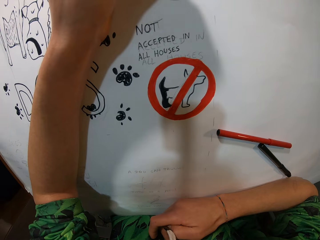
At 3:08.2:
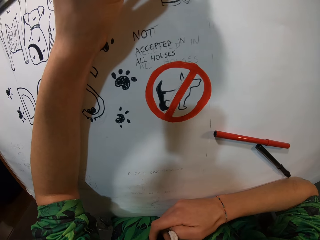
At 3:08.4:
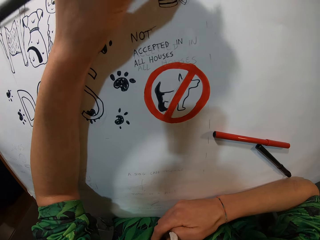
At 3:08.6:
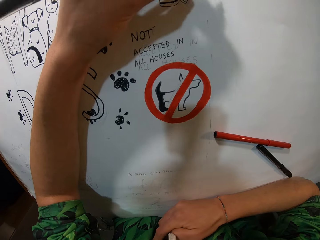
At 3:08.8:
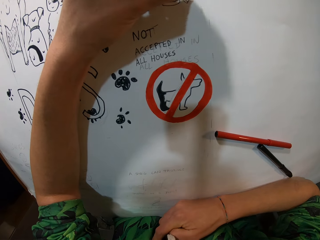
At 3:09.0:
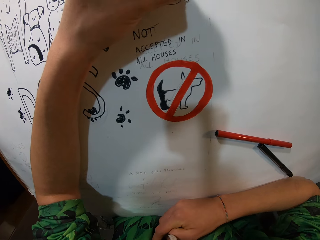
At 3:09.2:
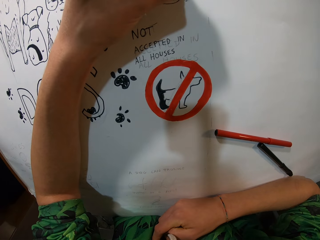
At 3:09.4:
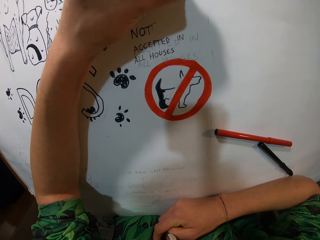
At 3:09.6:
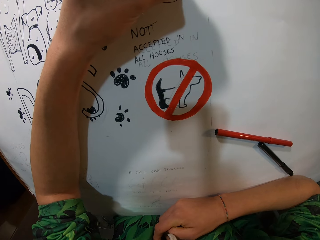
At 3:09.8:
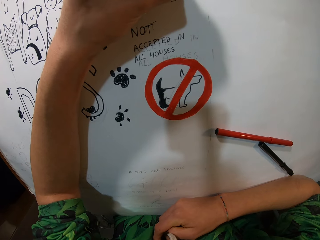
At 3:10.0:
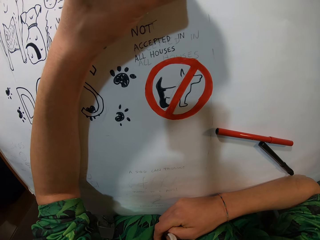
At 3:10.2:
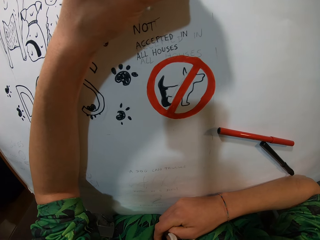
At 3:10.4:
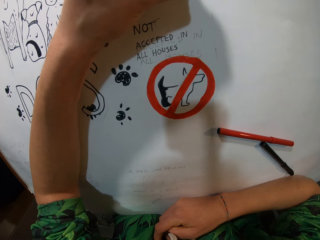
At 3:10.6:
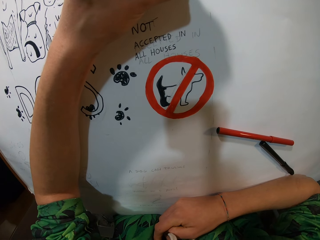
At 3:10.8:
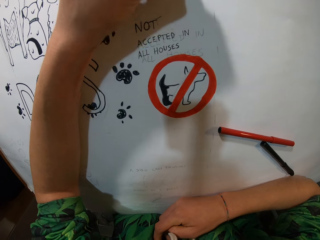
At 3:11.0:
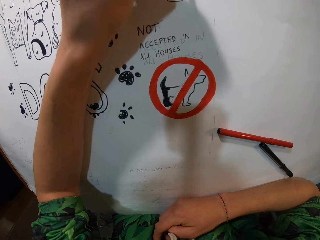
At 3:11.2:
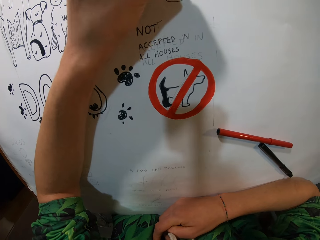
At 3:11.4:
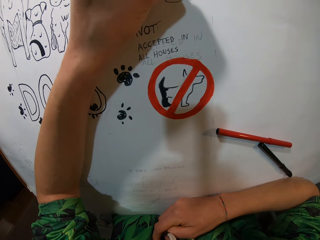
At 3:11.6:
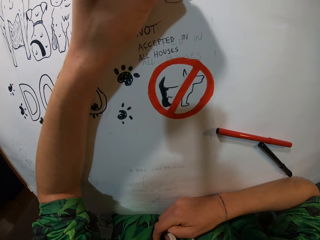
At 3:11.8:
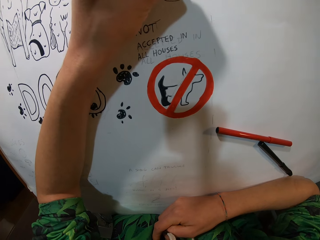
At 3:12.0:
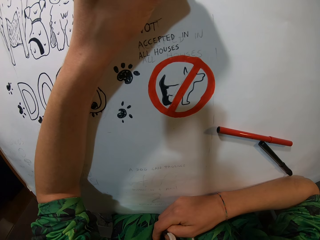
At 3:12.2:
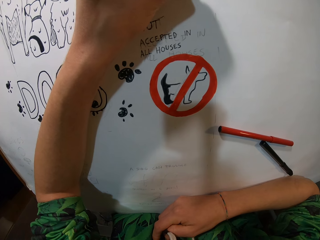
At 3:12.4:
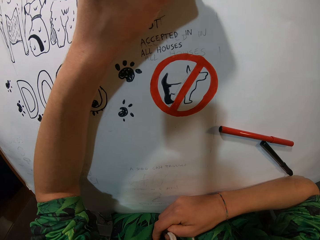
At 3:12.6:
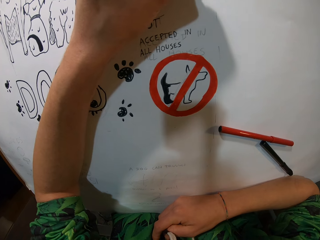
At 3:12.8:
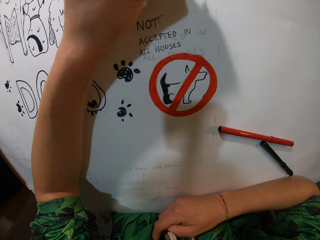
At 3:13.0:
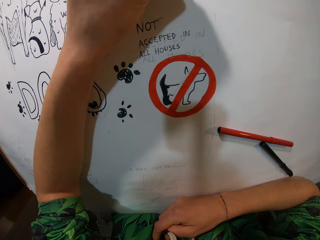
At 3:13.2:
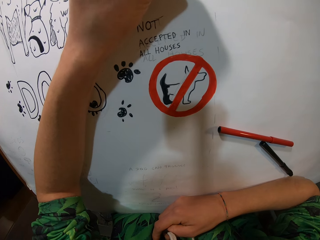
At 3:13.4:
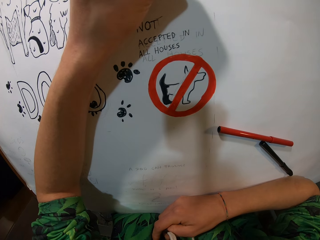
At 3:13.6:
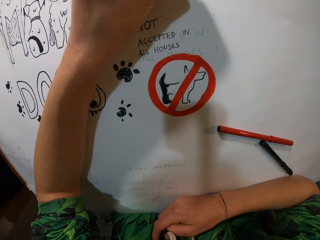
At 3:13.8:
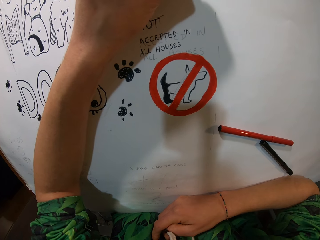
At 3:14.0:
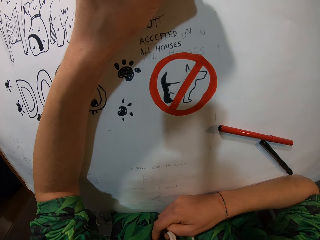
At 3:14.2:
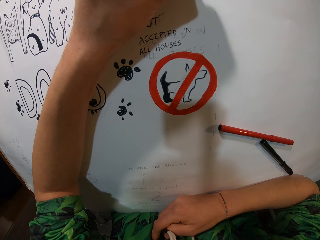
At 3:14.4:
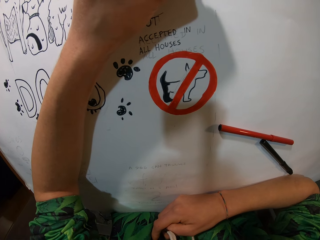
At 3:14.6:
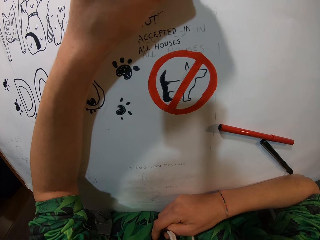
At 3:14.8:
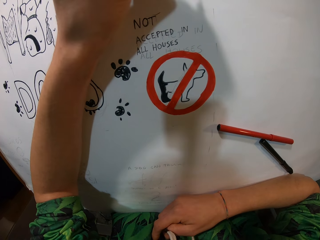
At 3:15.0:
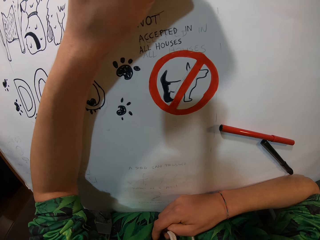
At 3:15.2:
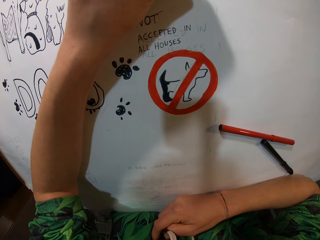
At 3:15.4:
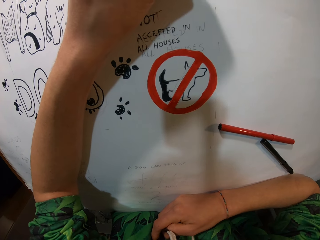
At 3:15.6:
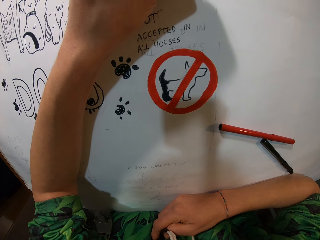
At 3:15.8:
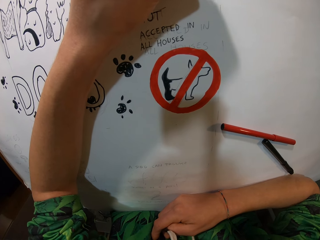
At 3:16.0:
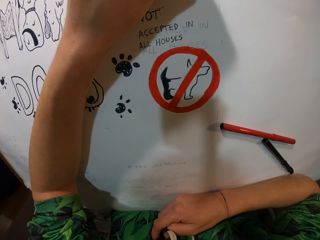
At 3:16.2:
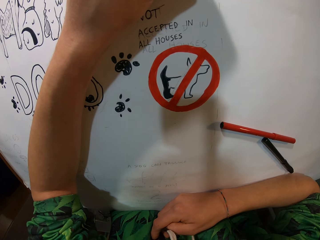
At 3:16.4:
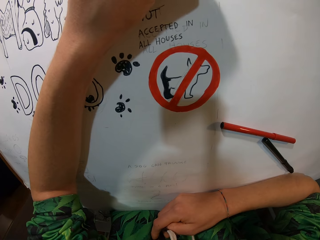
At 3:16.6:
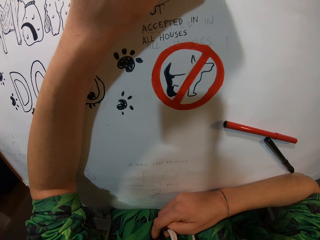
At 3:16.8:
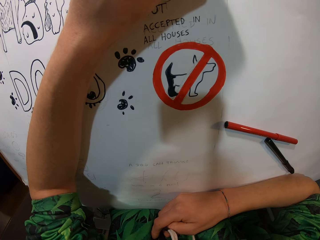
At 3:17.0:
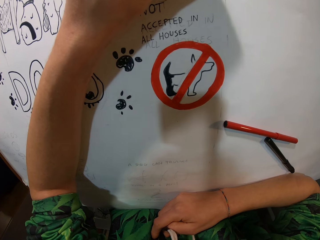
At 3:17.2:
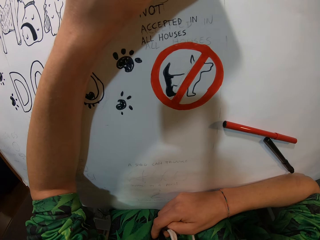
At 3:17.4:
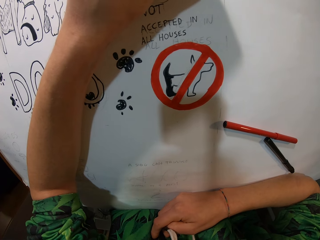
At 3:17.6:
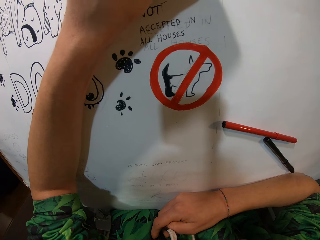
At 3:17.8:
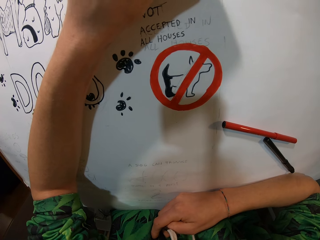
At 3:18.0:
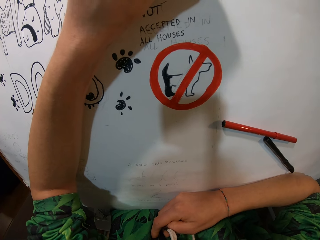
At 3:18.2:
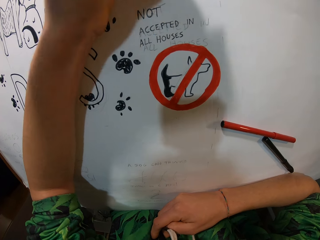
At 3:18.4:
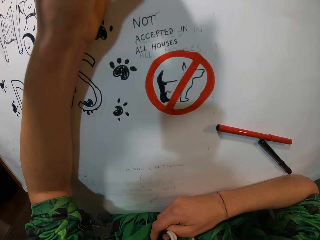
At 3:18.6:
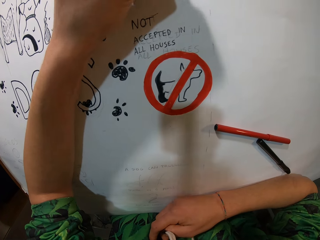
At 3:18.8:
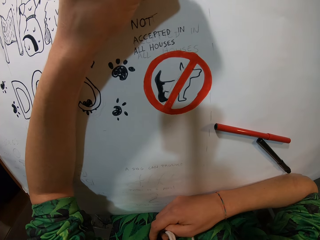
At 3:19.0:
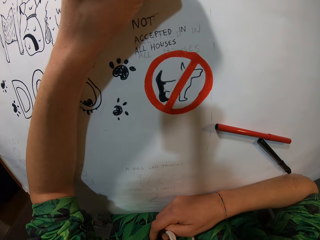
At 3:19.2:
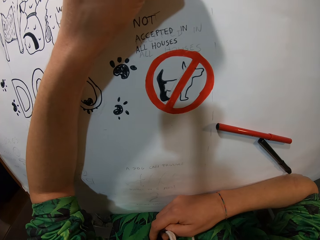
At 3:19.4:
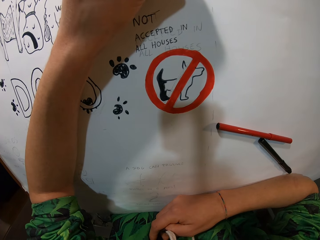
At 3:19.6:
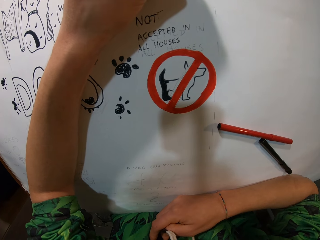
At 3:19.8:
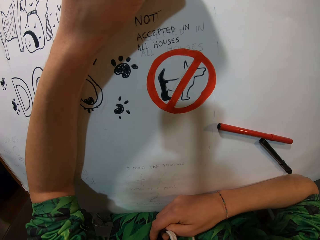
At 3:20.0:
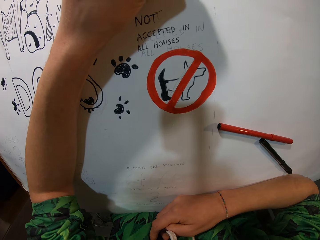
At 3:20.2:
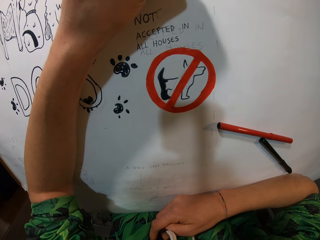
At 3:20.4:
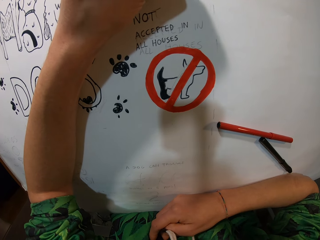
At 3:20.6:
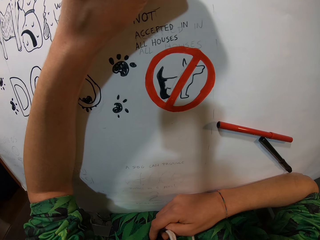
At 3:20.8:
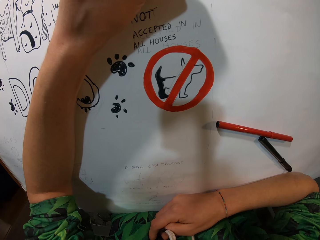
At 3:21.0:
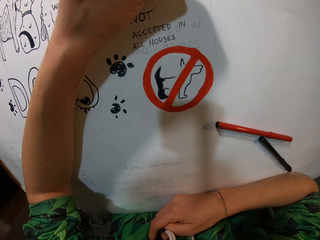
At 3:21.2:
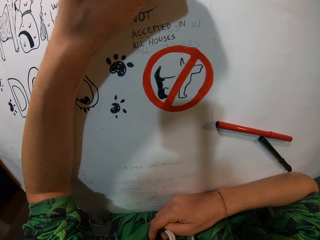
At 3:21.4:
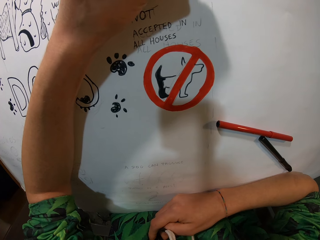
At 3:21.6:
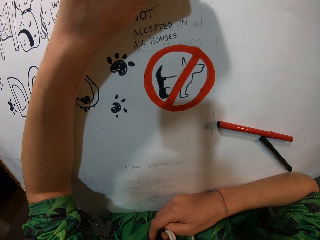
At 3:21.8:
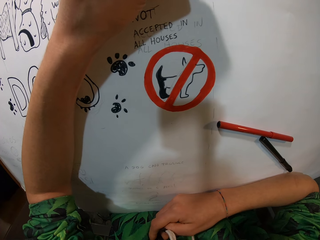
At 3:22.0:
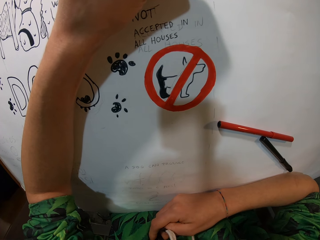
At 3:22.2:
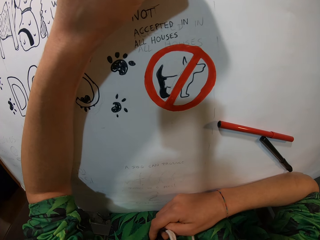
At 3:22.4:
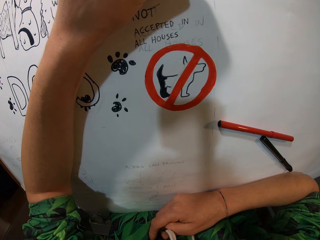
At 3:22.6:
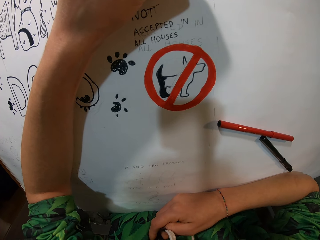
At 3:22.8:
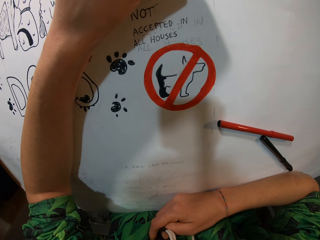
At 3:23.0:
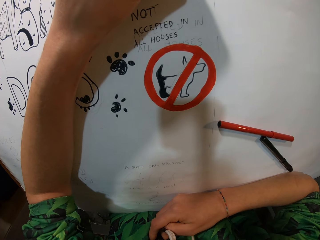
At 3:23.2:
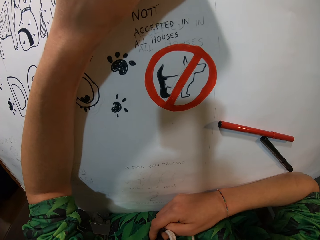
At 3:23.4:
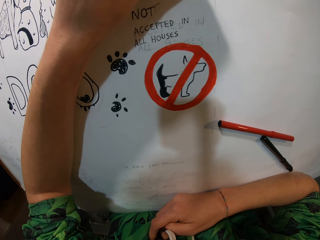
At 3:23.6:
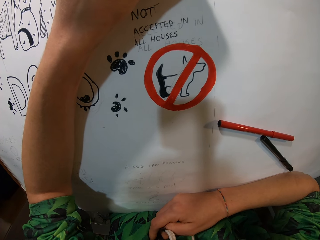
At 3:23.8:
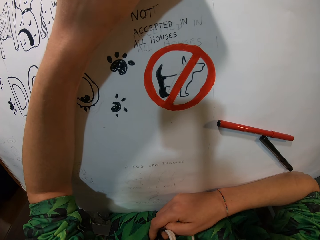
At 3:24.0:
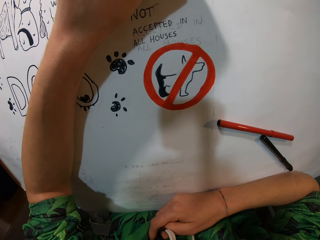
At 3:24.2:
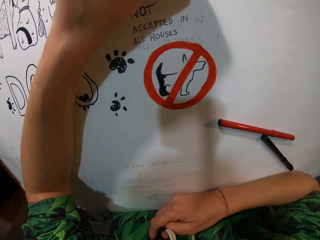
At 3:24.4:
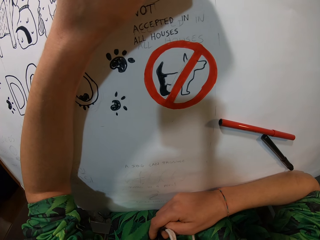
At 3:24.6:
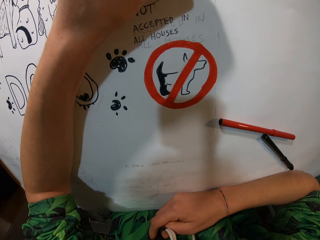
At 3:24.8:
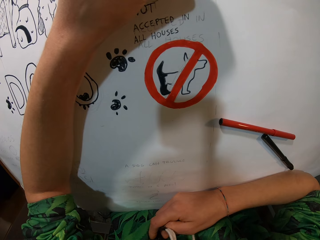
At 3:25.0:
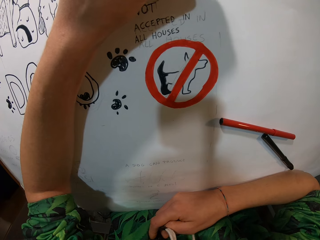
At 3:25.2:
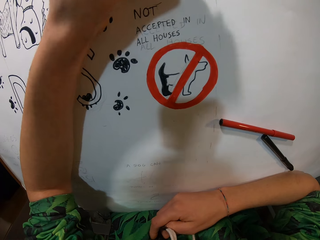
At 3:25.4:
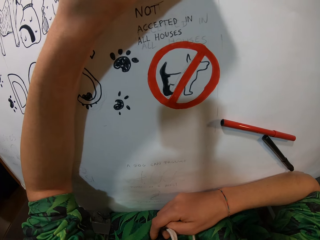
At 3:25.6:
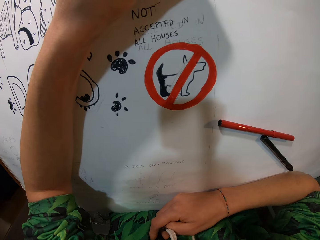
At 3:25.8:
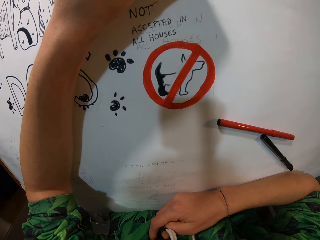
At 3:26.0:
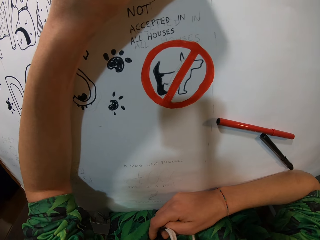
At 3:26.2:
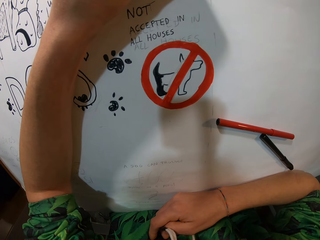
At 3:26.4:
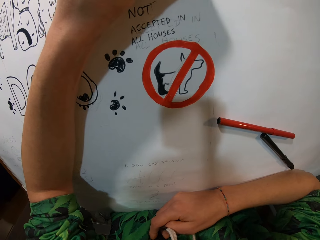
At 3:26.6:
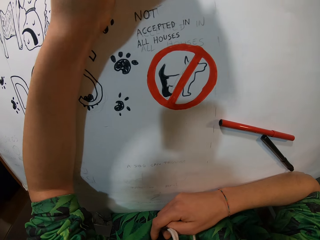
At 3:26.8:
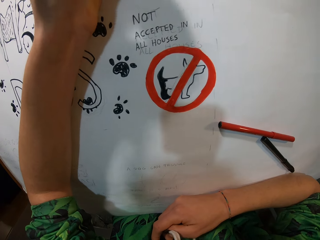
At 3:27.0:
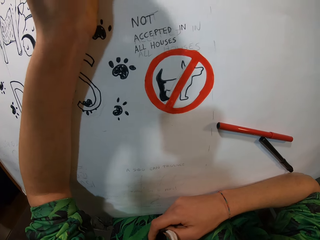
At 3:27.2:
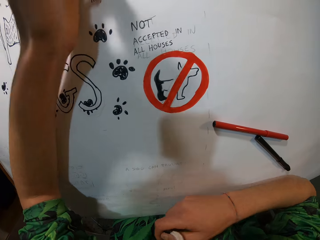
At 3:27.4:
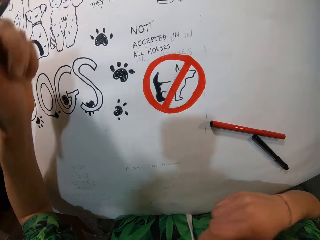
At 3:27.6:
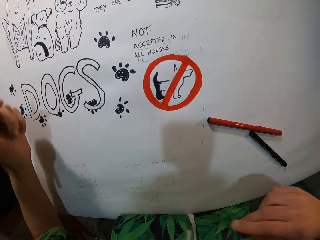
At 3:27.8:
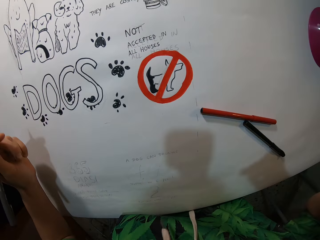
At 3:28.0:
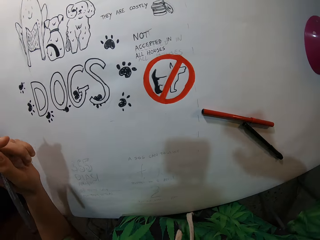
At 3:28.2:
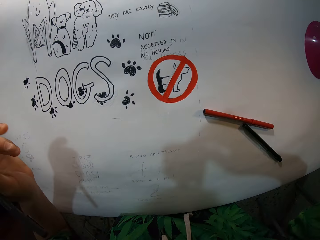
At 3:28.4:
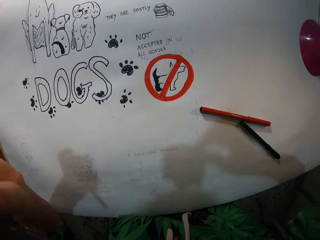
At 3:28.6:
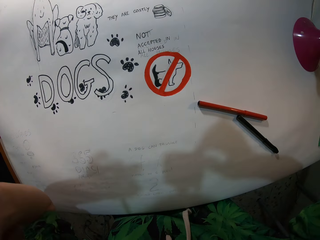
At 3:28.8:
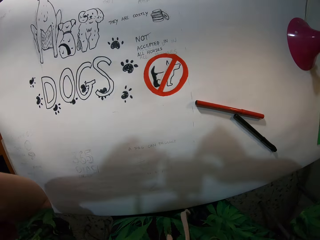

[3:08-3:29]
The camera wearer adjusts the pen and draws. They adjust the pen and draw. They adjust the pen and draw. They adjust the pen and draw. They adjust the pen and draw. They adjust the pen and draw. They adjust the pen and move the hands.
